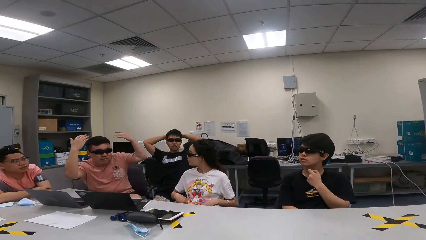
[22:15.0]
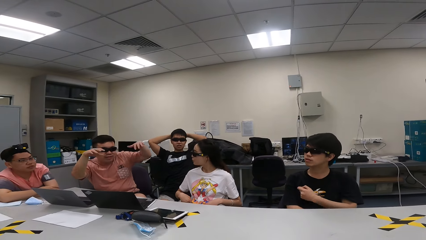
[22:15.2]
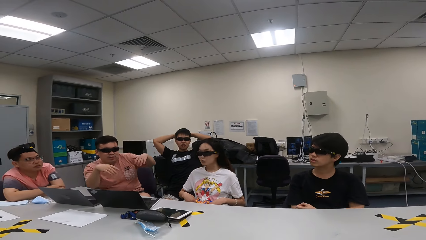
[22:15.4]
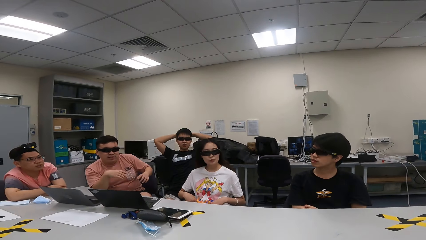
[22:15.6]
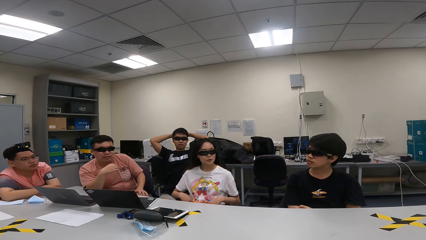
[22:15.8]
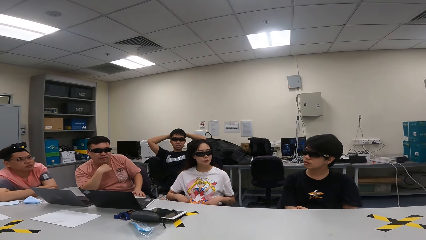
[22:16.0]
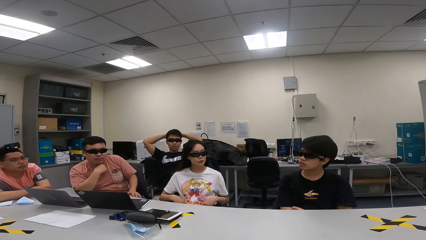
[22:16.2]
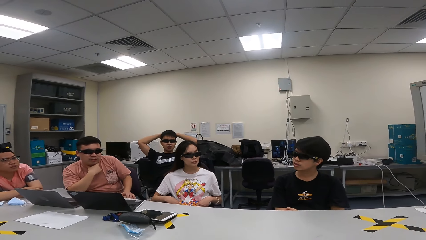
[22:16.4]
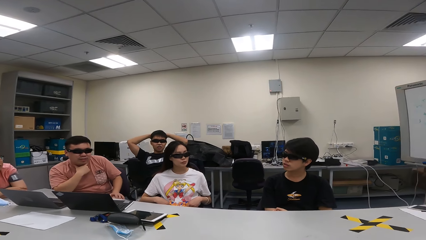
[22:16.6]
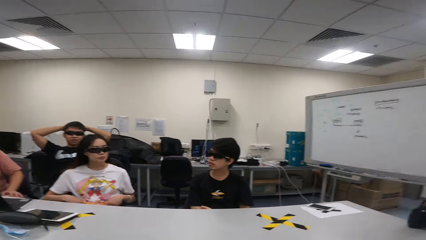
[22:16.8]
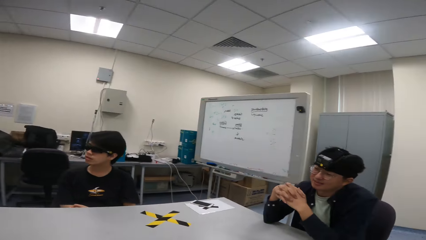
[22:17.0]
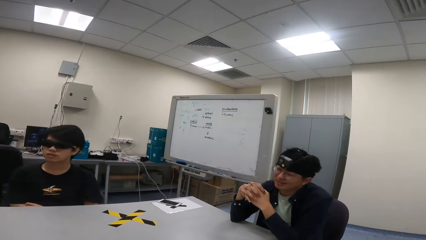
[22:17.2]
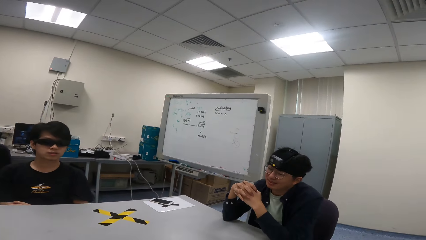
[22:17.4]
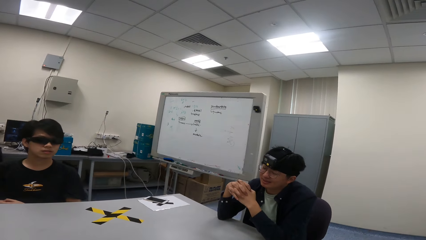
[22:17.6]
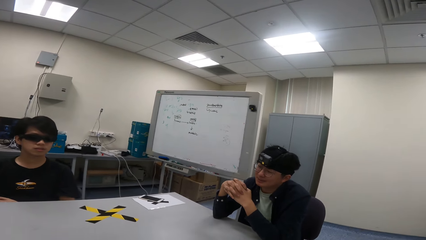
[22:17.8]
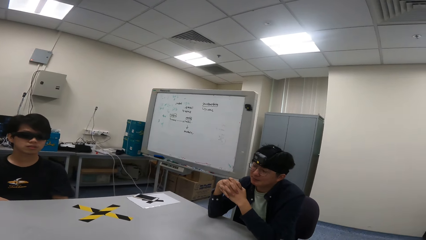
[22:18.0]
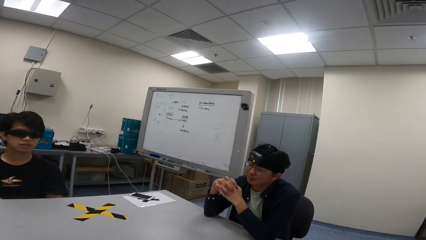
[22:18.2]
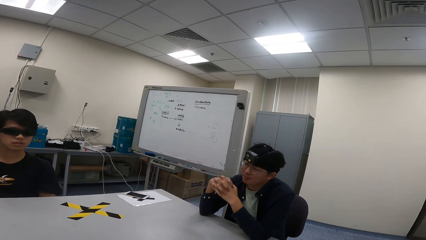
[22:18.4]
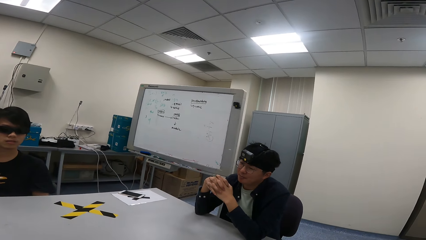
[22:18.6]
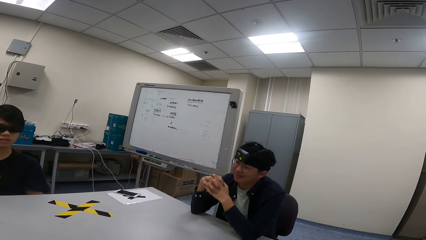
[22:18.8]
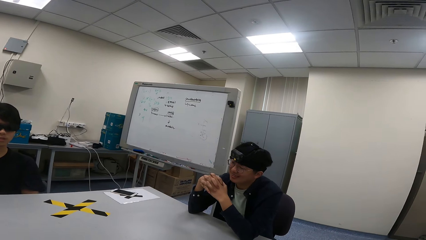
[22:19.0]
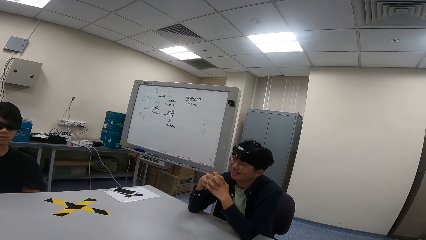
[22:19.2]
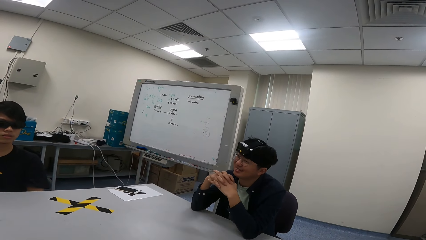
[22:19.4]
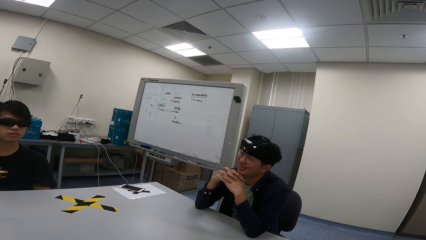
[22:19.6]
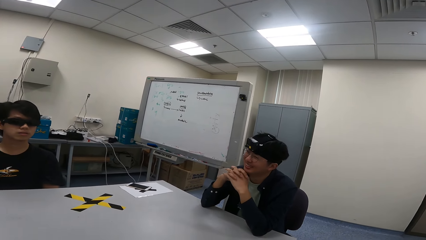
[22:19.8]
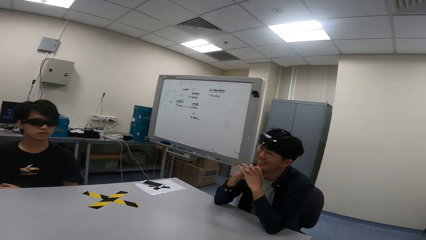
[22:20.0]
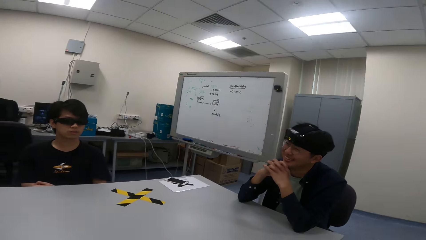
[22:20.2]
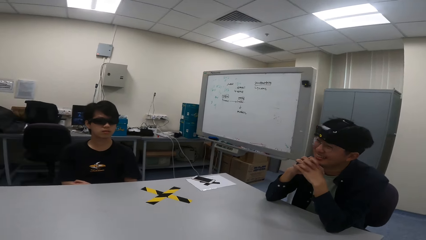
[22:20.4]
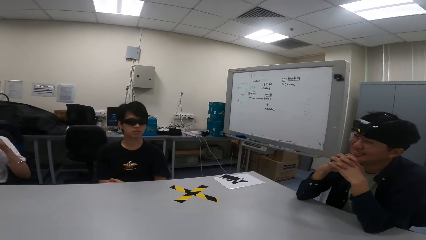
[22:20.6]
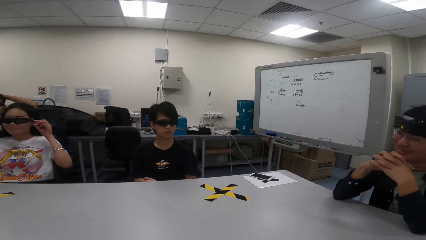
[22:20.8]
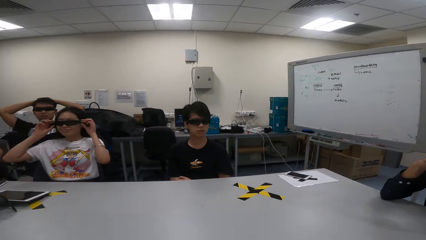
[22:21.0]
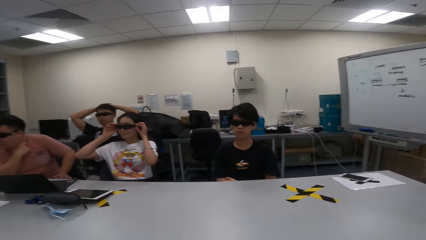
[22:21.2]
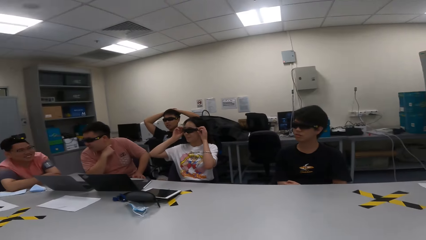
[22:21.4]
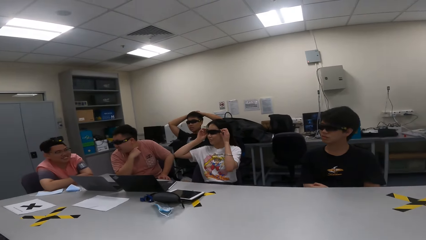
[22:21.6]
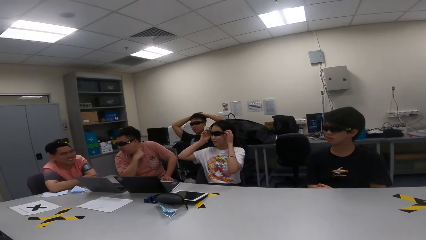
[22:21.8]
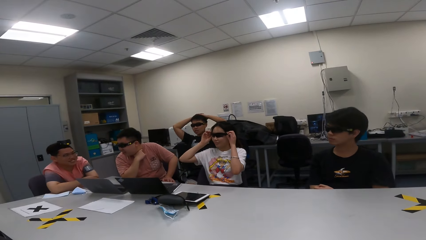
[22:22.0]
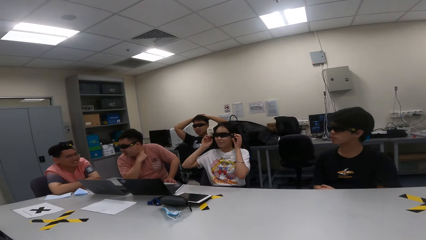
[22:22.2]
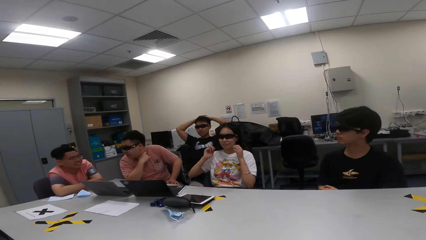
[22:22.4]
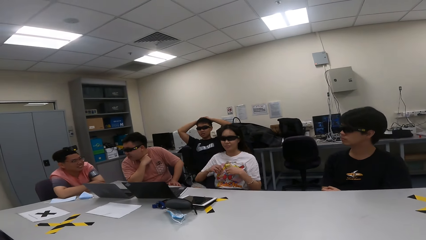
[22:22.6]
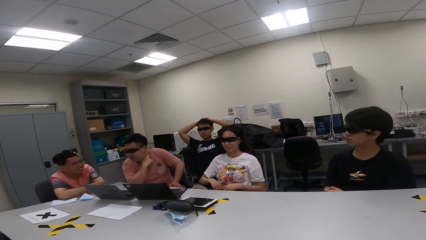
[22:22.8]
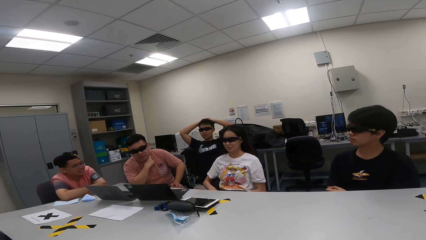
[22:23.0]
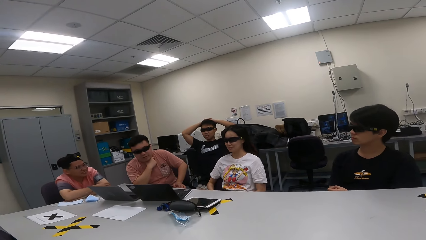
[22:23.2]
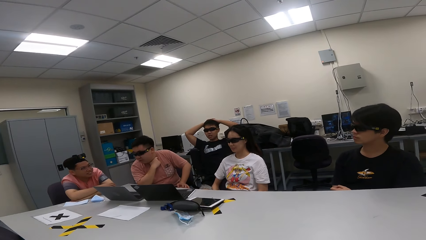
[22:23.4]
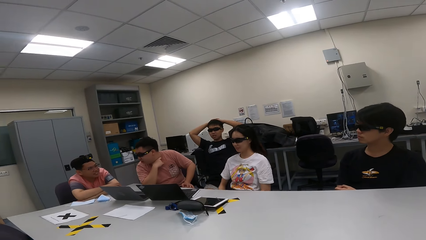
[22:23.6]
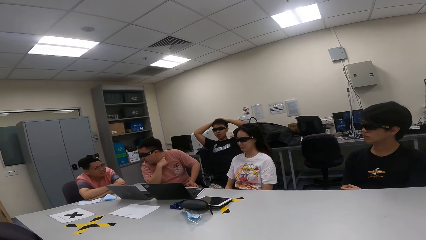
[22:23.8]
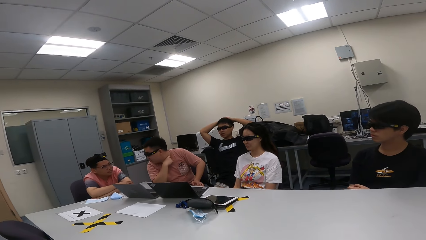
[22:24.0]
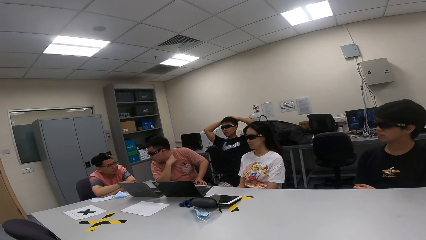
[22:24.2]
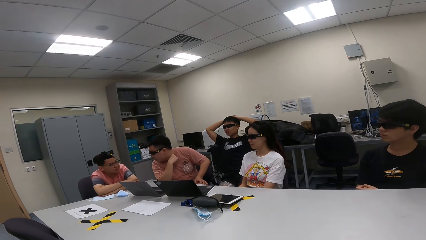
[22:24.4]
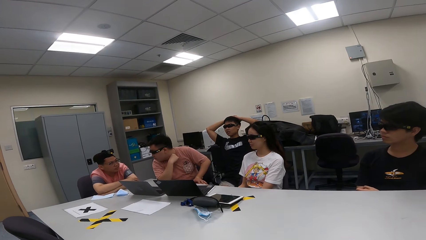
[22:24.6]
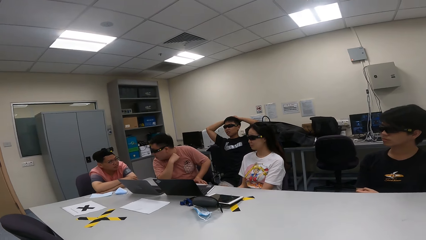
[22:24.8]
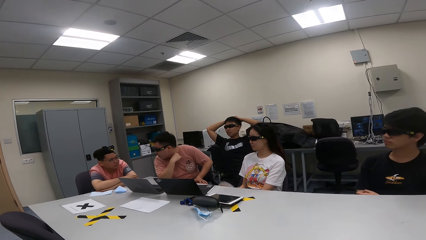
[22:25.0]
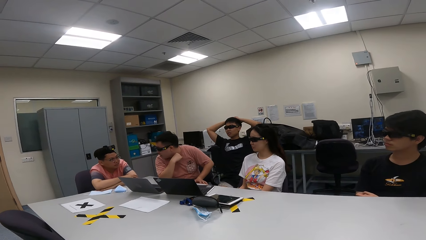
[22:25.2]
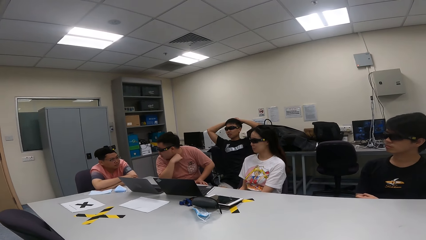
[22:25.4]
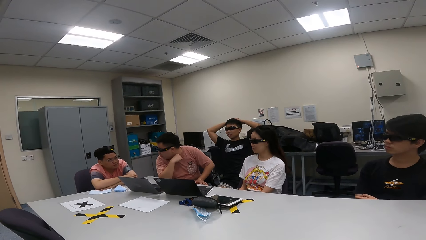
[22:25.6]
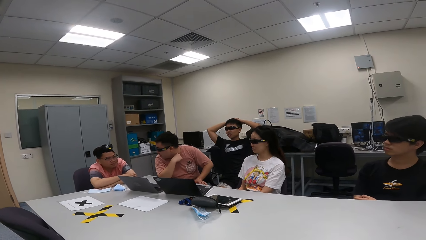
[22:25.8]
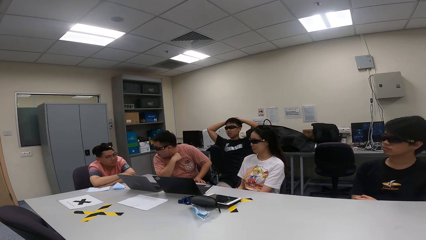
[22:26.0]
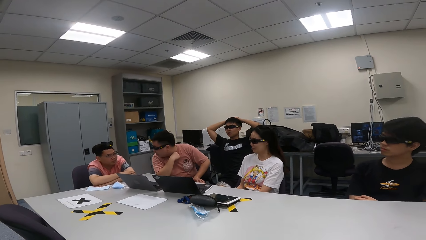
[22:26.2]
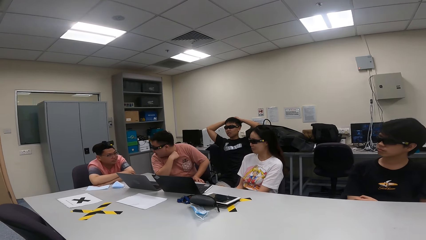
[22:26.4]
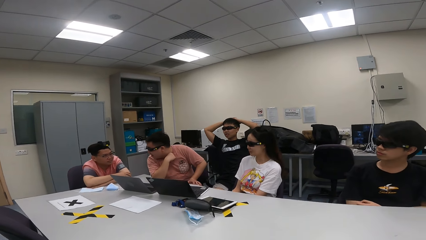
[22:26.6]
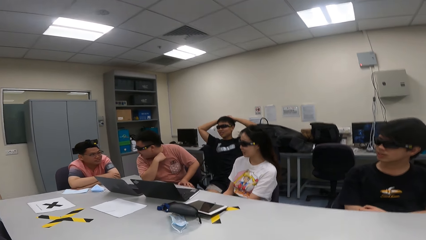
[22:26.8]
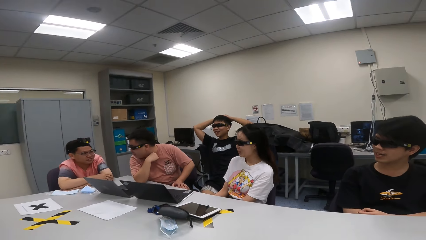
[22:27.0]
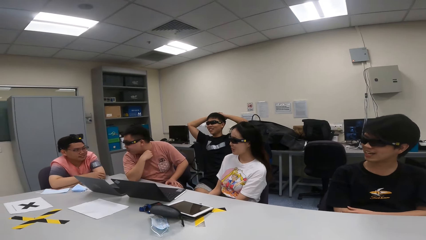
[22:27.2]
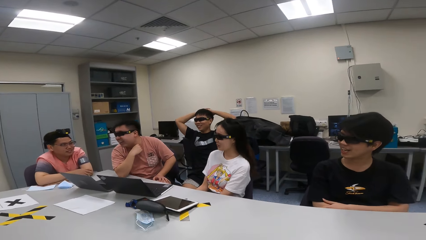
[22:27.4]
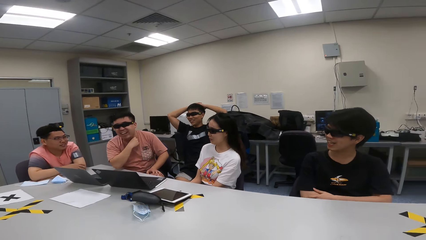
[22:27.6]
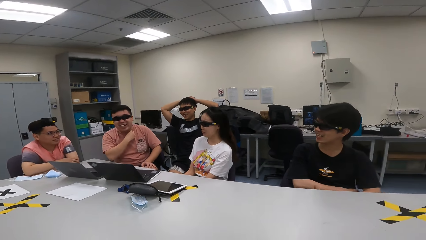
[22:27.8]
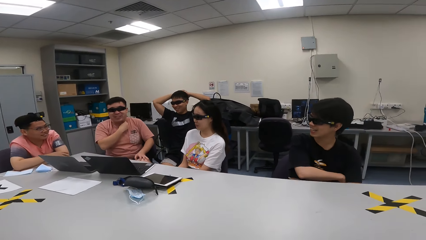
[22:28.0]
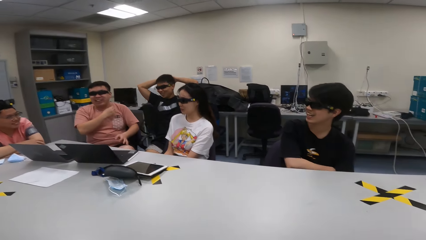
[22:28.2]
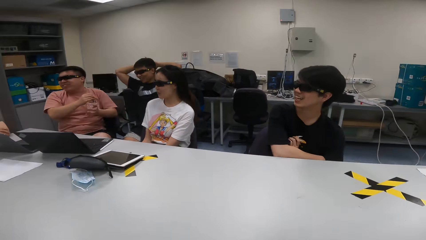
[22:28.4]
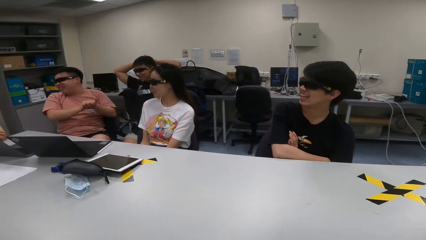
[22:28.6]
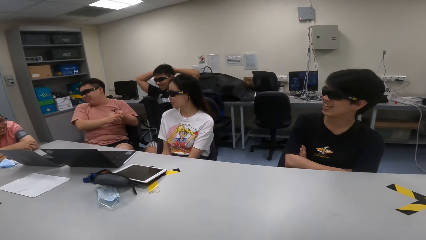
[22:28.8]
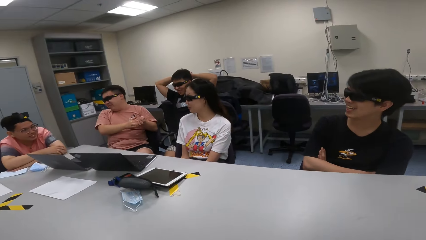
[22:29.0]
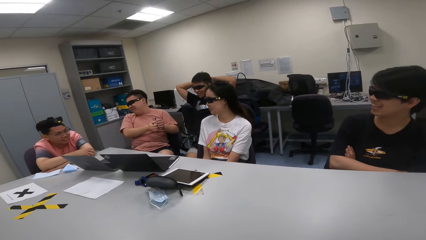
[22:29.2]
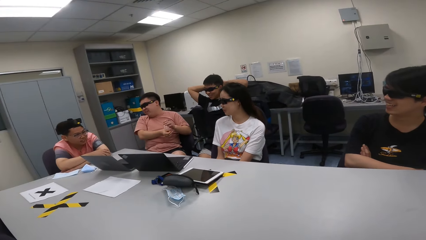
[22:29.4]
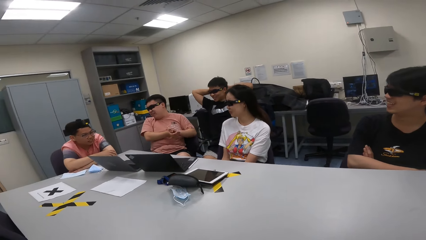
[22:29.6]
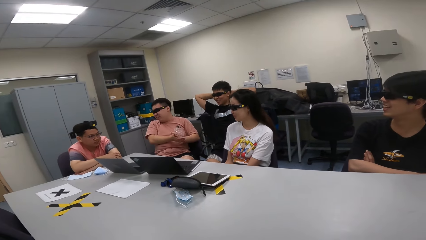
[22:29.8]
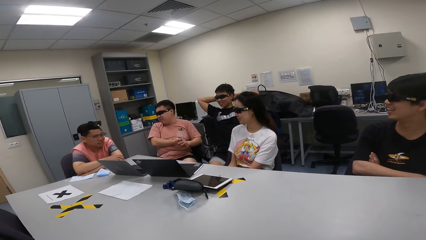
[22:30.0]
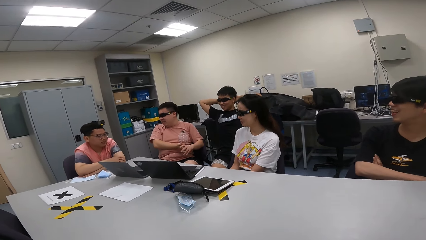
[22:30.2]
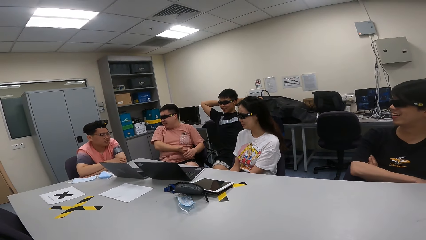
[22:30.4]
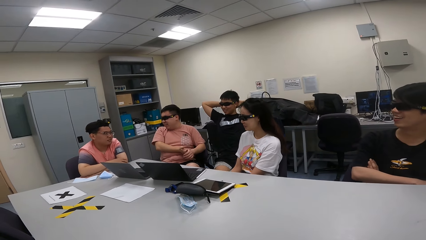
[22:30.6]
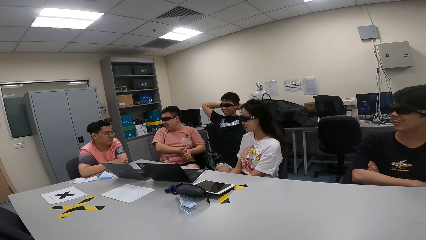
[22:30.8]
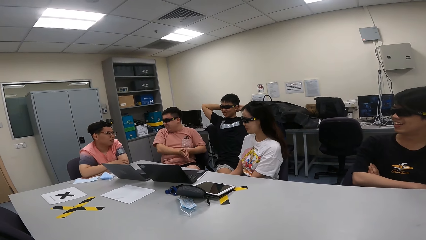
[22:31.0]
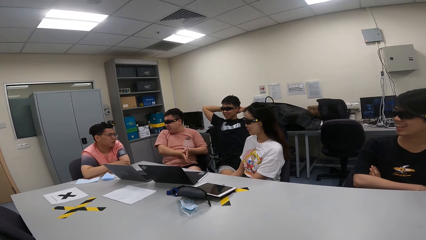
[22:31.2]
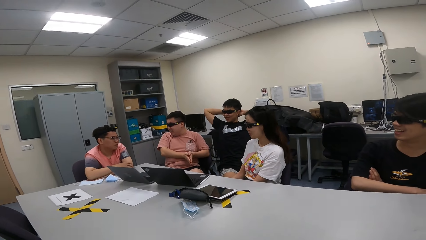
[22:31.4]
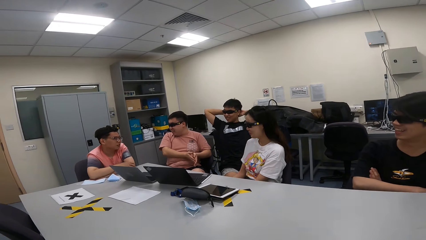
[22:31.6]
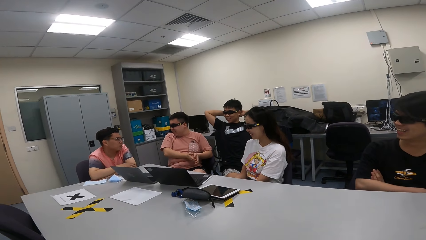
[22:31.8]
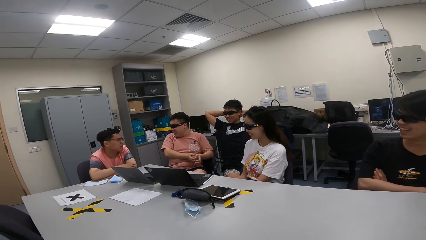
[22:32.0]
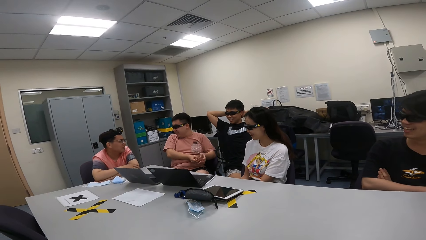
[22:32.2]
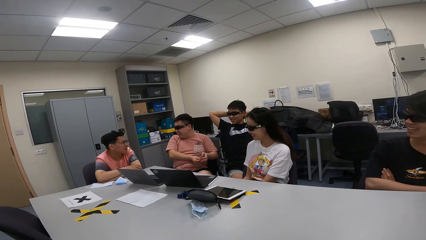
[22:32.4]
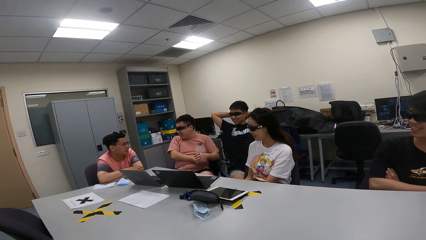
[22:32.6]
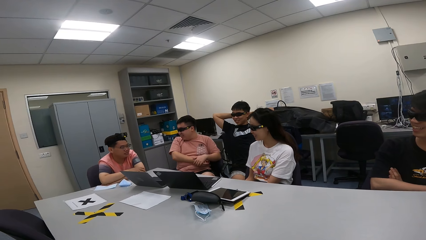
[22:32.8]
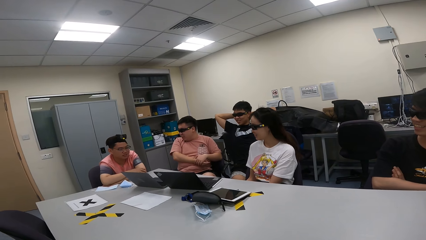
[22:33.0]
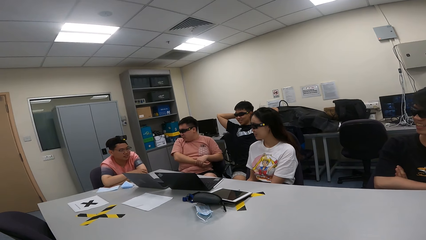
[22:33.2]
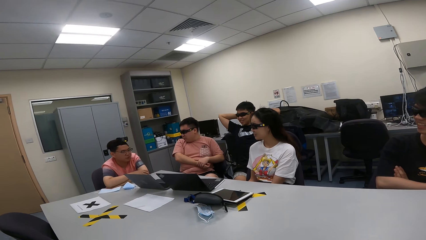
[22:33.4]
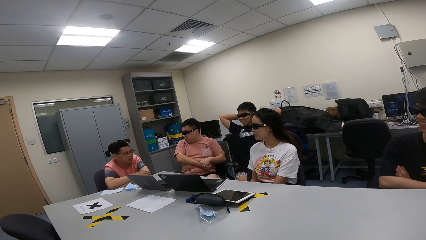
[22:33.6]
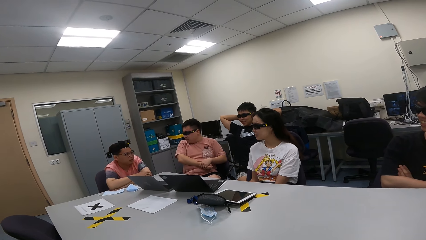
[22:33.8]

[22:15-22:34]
A man sways hands in the air. The man demonstrates with his hands. A person converses and nods the head. Another person touches the shades. A third person converses. The man laughs and rubs hands.
